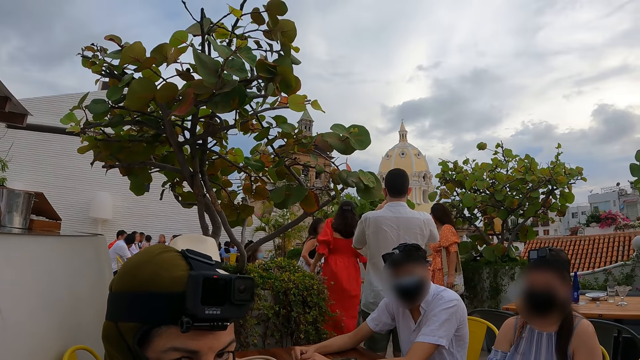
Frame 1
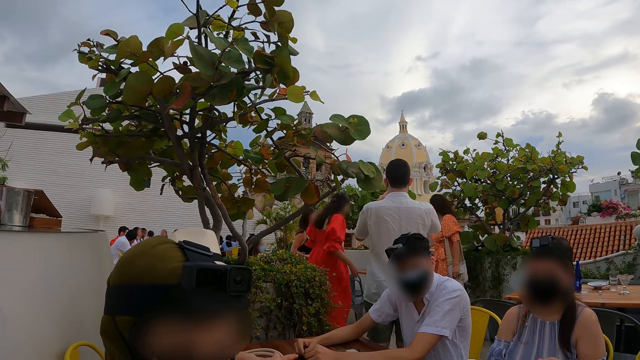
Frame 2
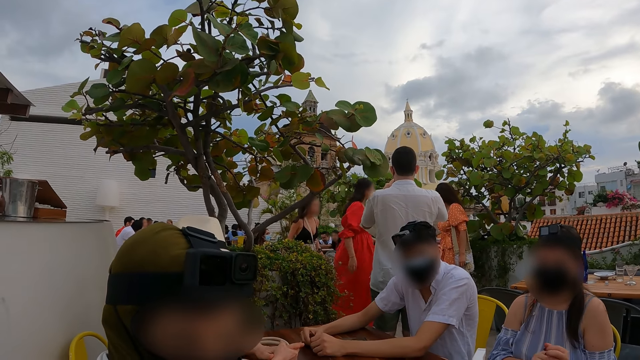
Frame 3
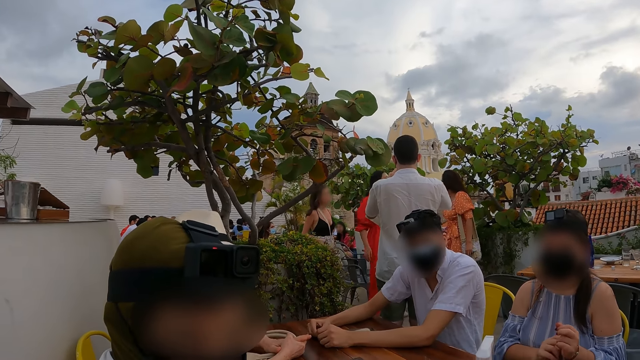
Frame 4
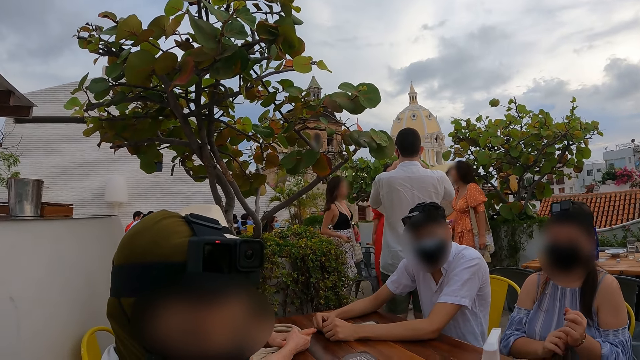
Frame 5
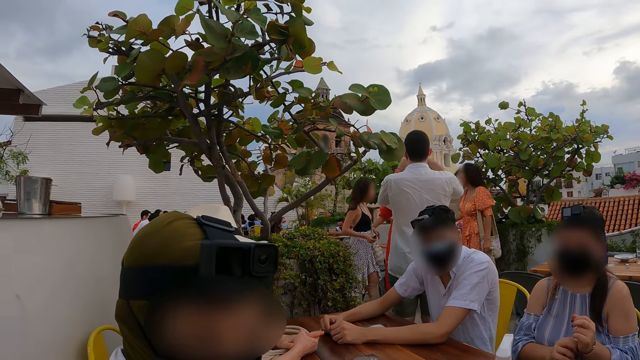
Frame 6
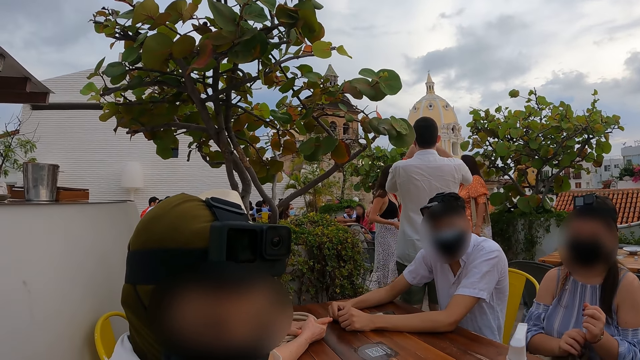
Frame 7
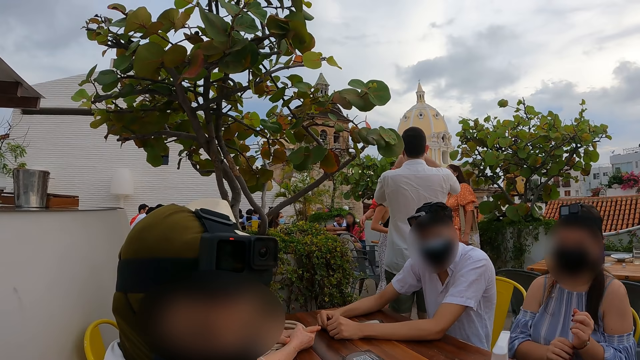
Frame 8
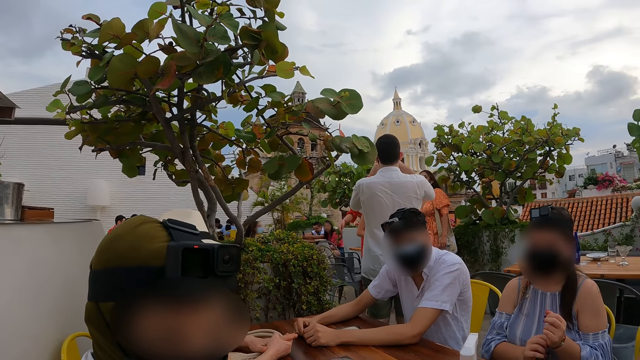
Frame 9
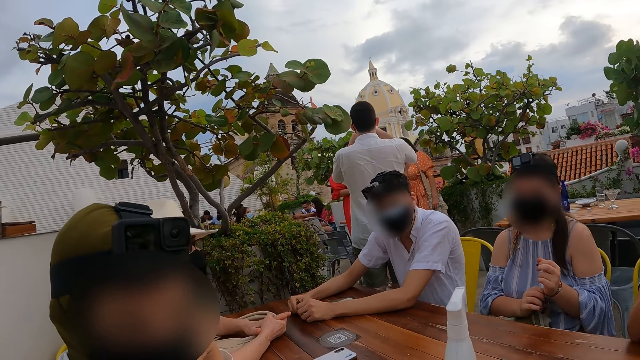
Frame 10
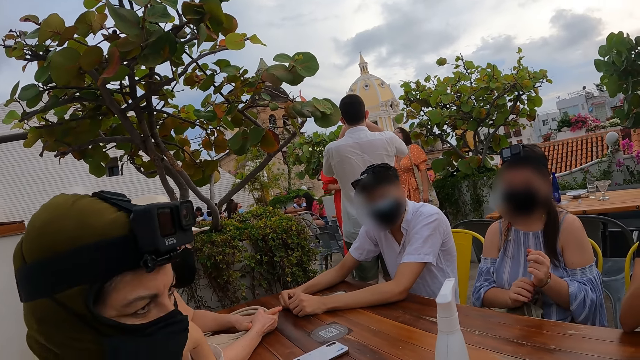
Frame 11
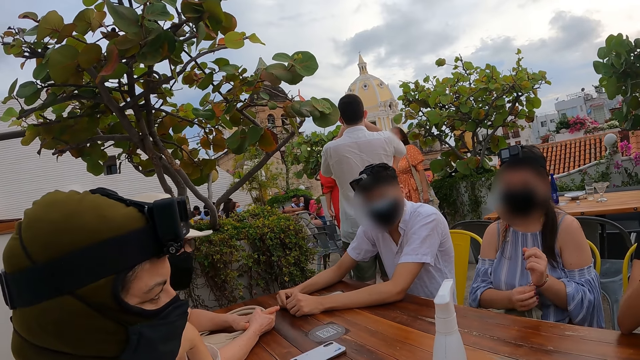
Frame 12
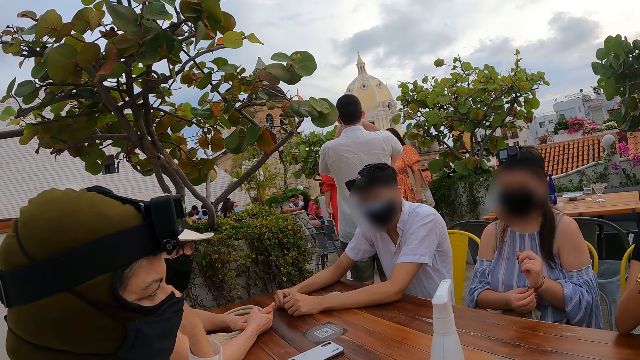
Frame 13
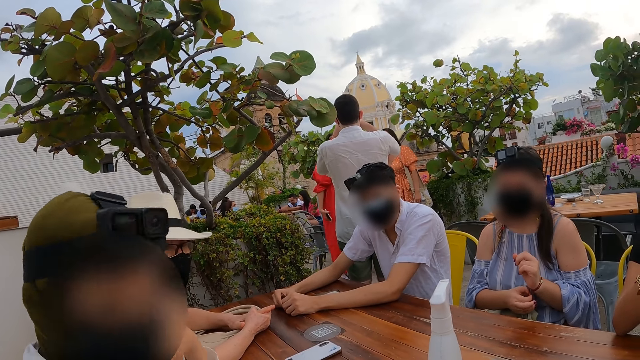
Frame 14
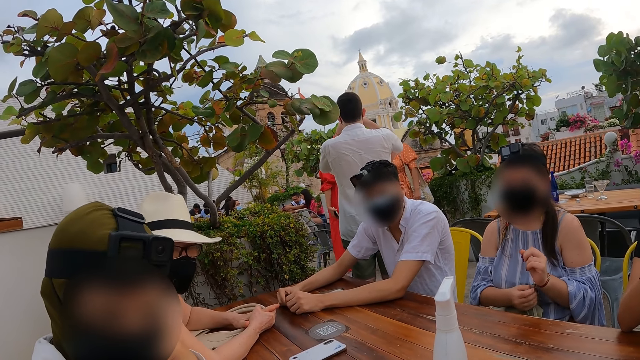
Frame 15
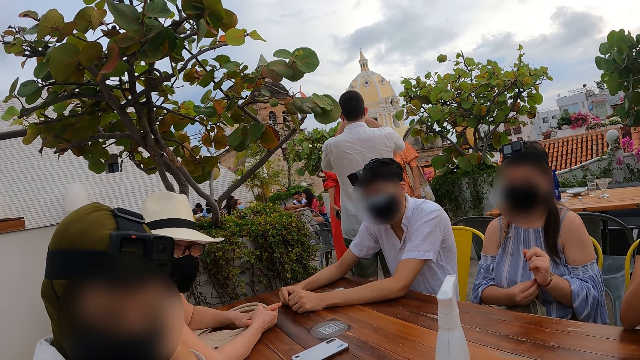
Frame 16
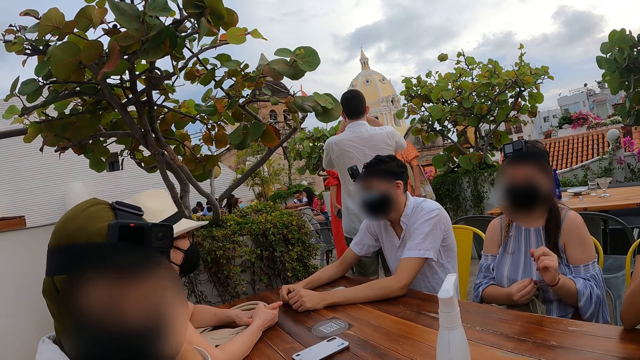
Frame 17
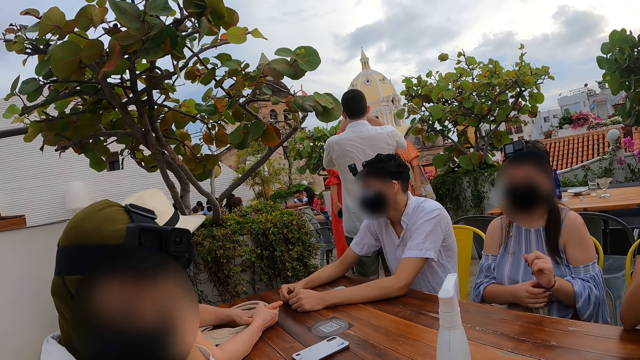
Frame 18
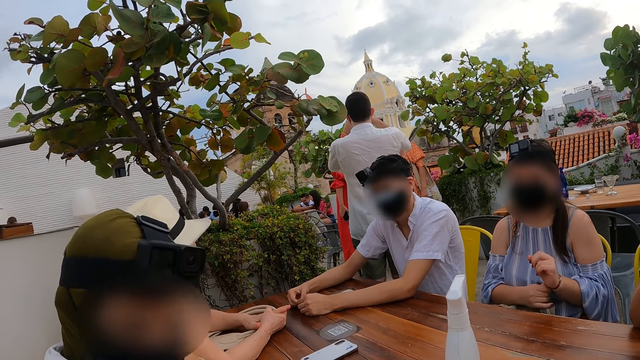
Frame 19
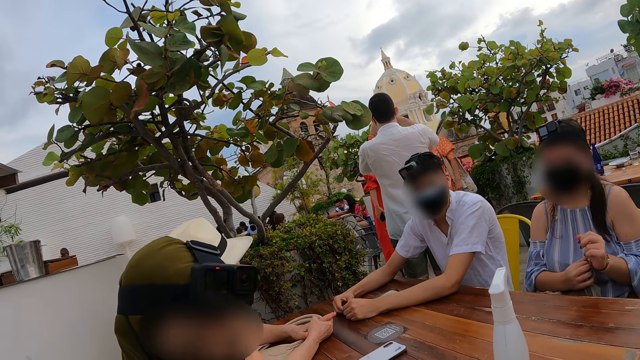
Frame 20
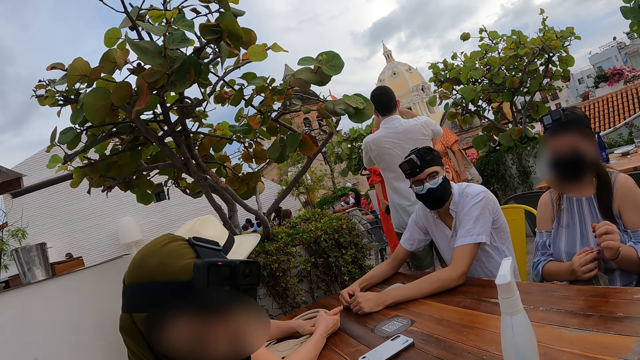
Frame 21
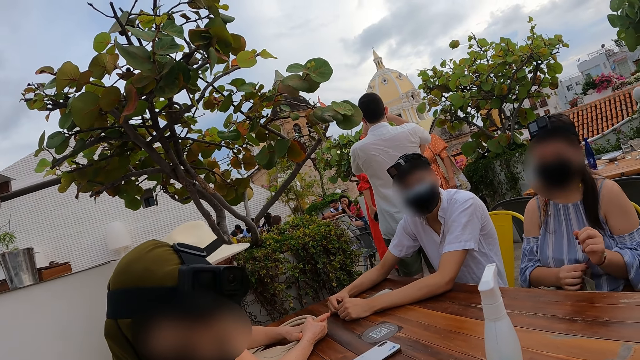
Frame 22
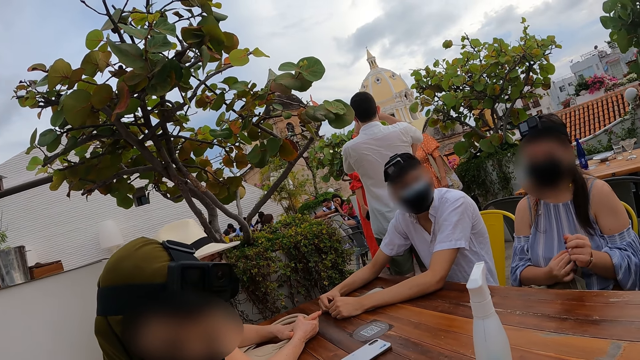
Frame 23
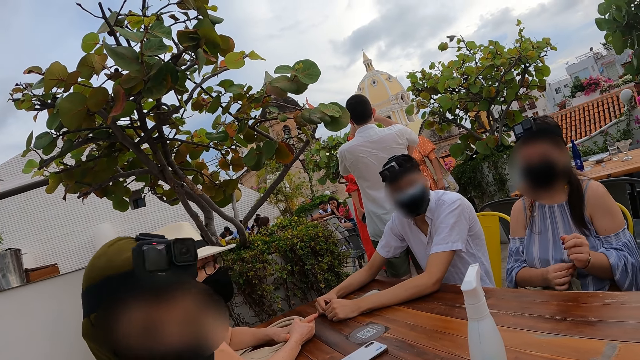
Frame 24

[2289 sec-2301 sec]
The woman adjusts a wristwatch on her left wrist with her right hand.

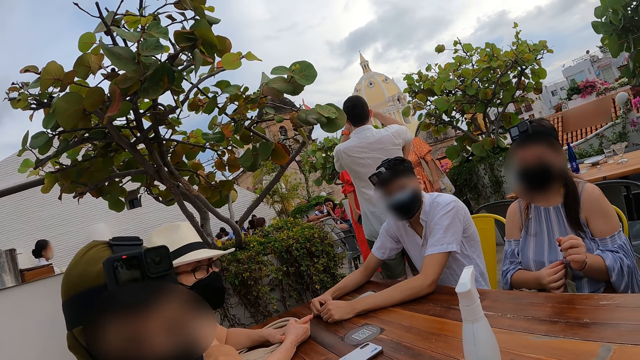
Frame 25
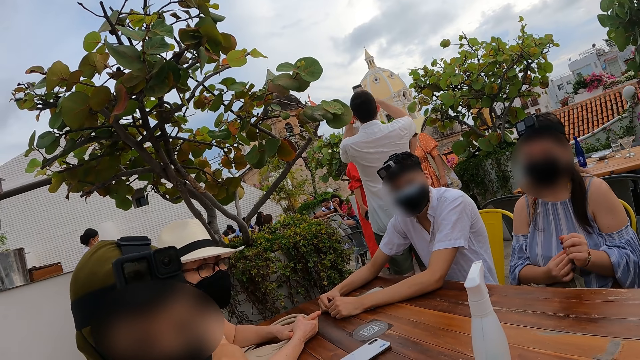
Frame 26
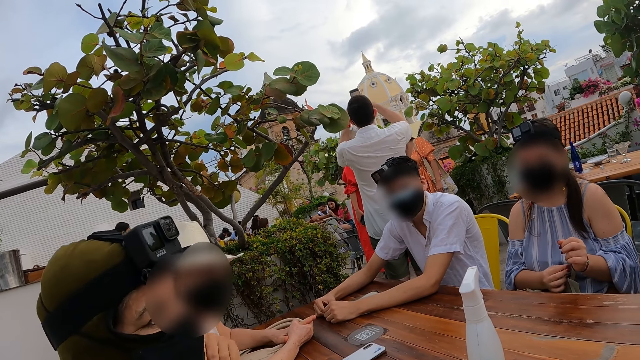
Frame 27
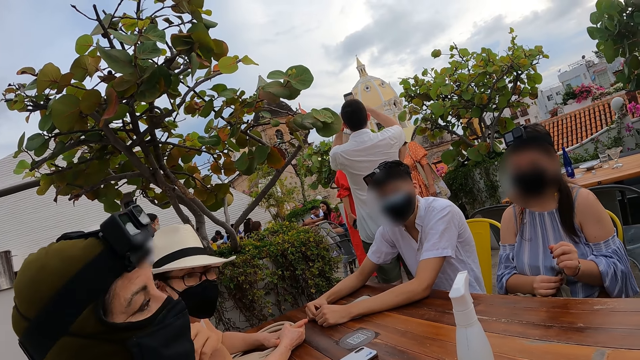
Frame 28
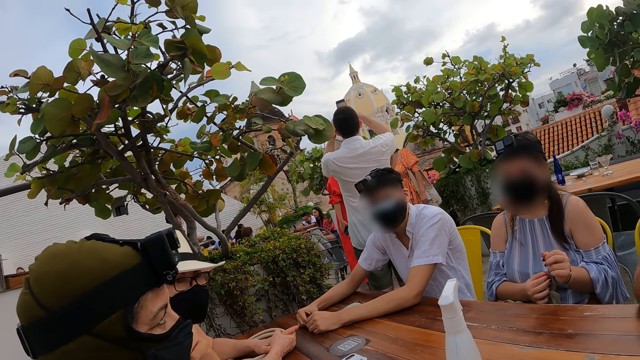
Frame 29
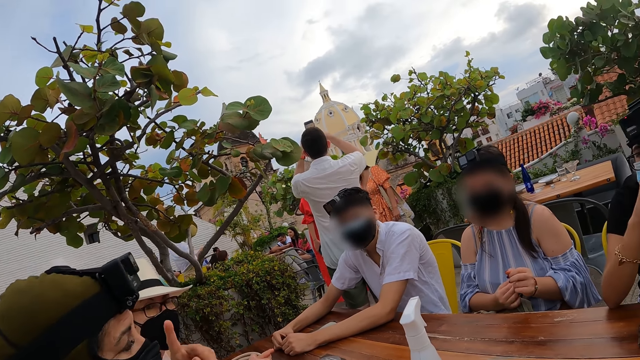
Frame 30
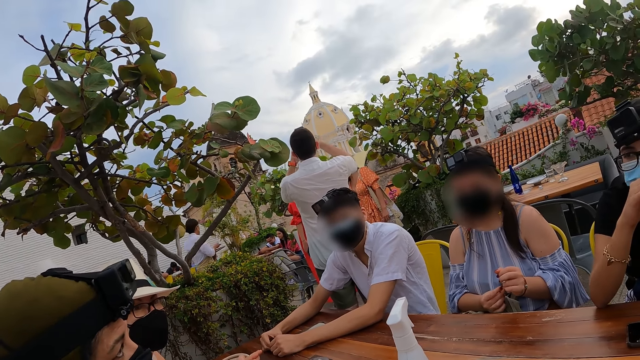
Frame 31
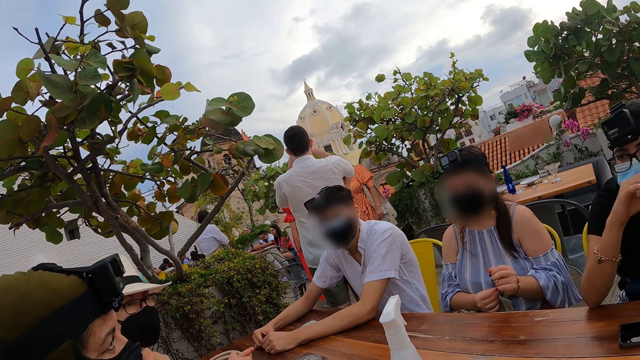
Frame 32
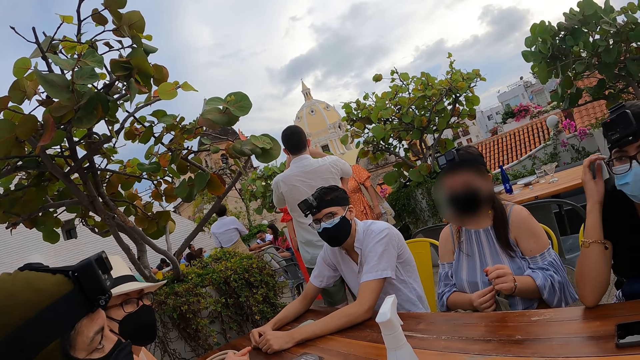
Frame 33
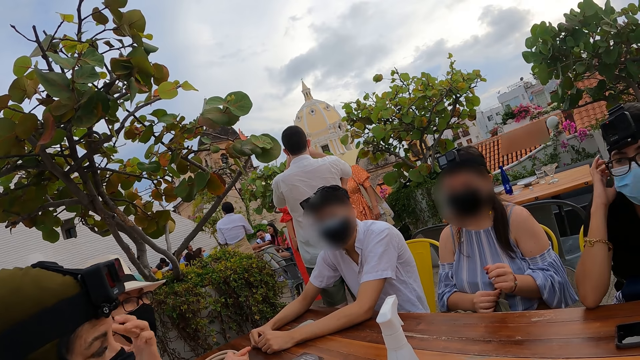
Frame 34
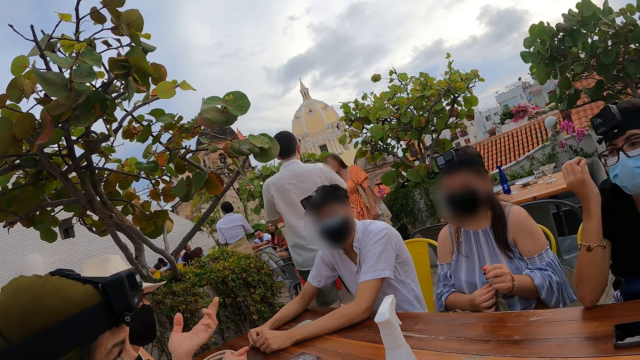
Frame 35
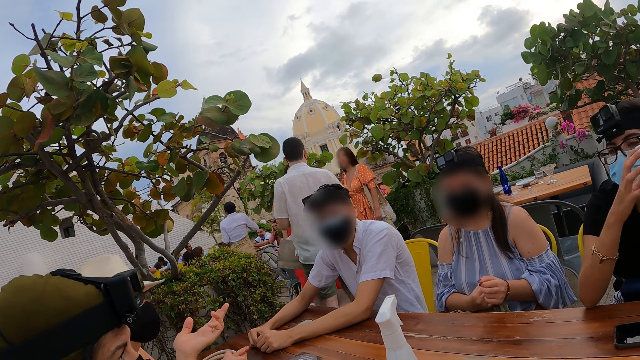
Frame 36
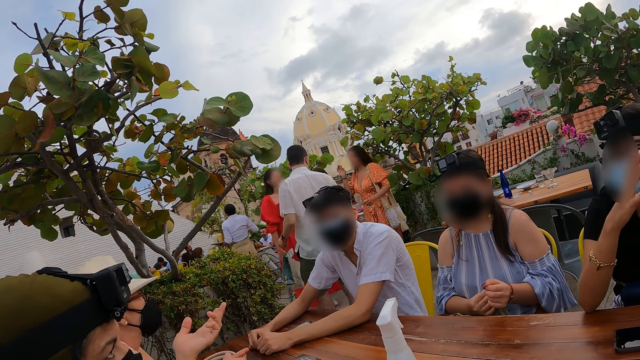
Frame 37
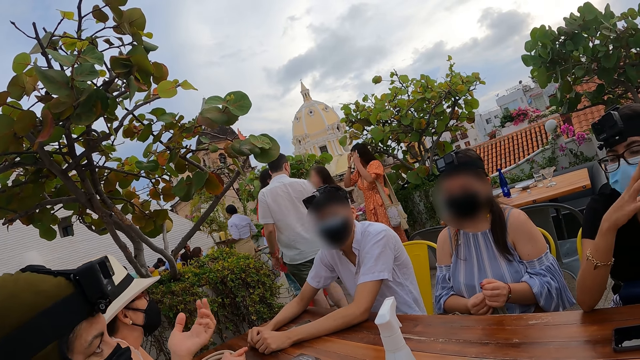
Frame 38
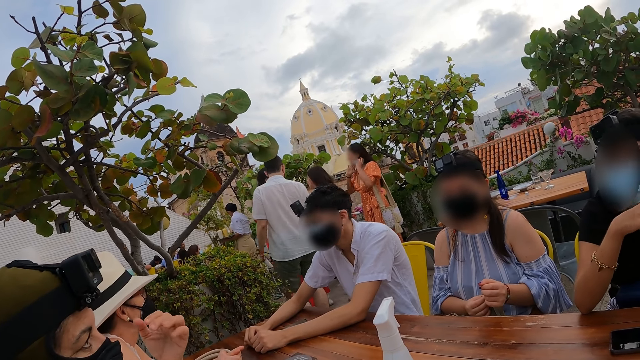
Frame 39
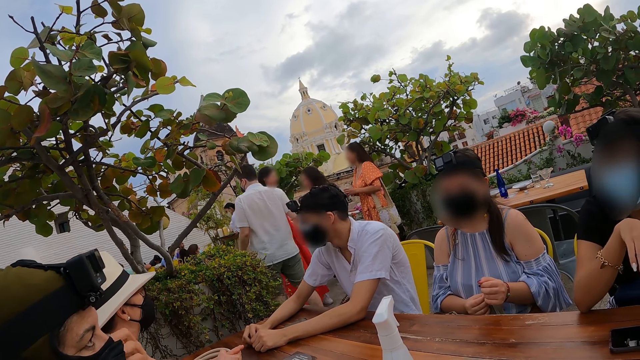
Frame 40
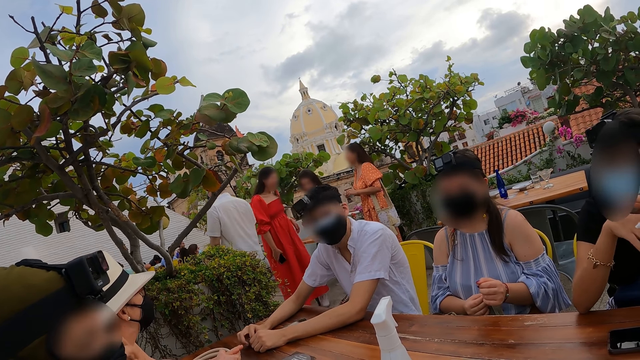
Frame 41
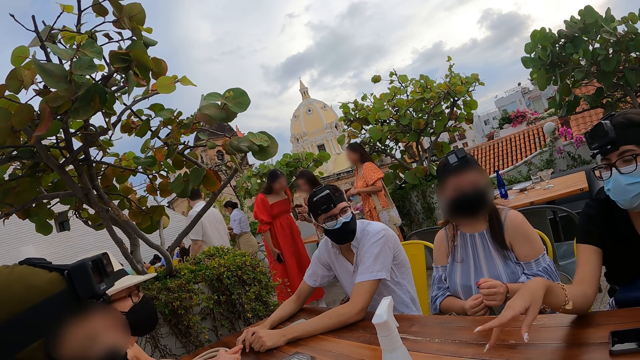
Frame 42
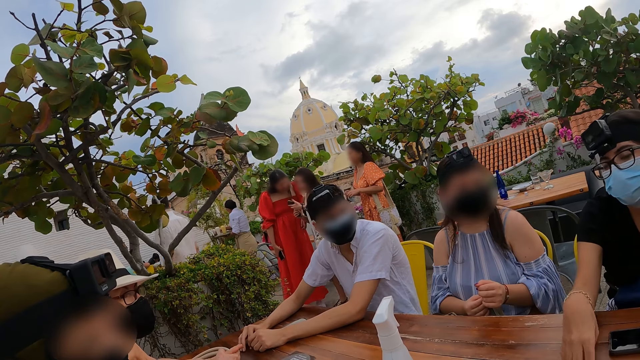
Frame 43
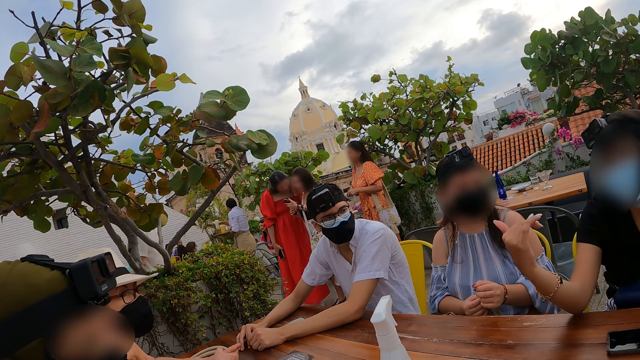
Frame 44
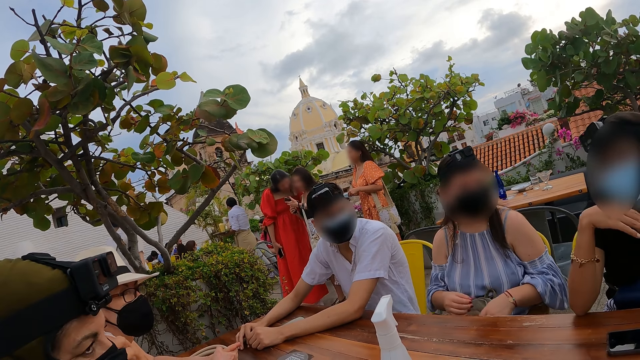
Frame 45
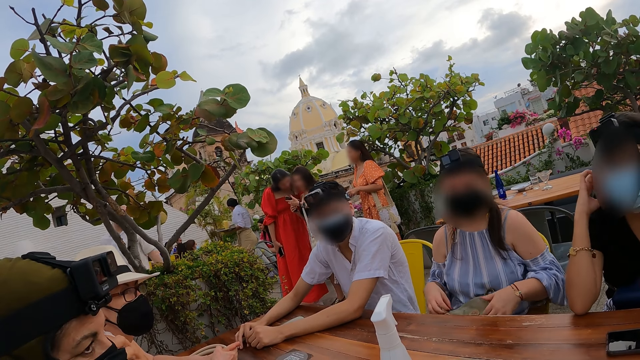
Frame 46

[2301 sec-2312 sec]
The woman adjusts a pair of glasses on her face with her right hand and gesticulates with her right hand.
